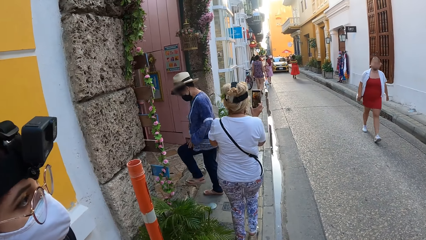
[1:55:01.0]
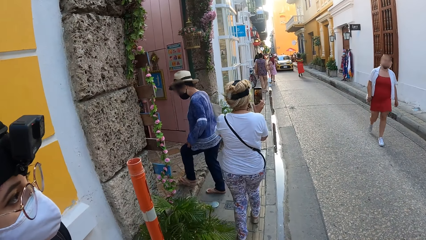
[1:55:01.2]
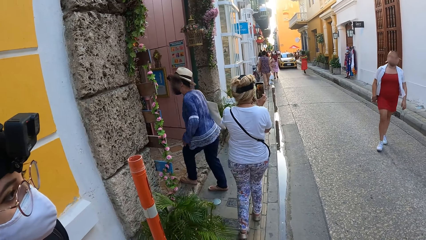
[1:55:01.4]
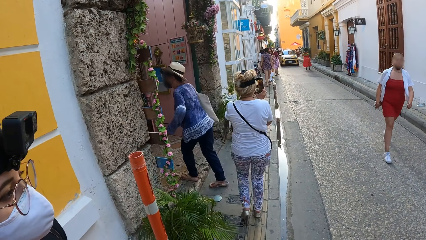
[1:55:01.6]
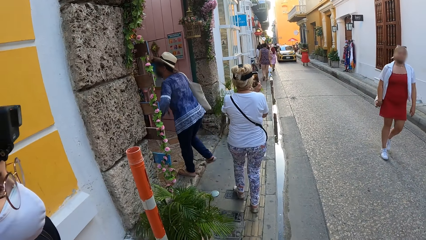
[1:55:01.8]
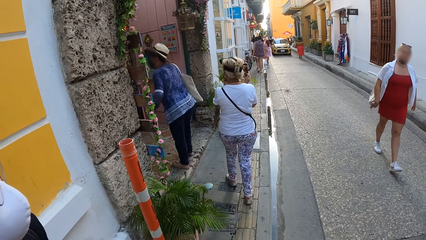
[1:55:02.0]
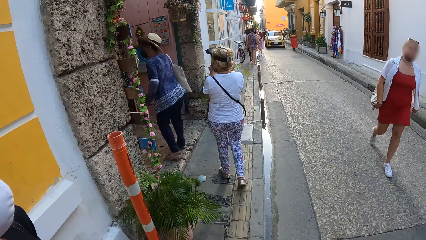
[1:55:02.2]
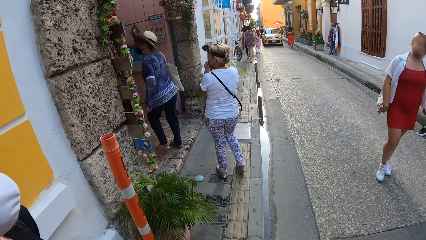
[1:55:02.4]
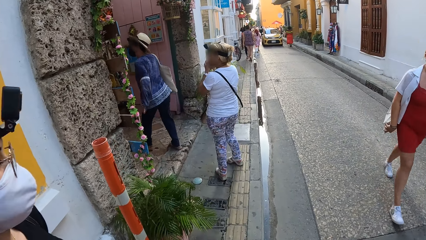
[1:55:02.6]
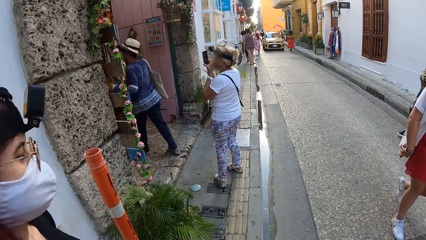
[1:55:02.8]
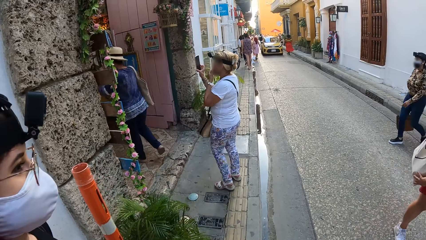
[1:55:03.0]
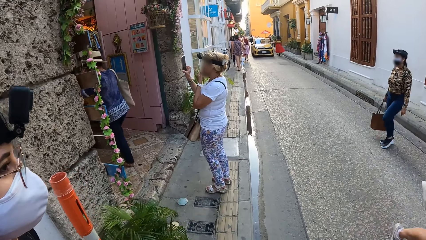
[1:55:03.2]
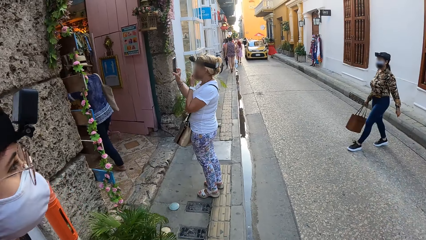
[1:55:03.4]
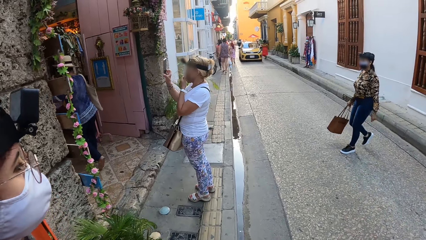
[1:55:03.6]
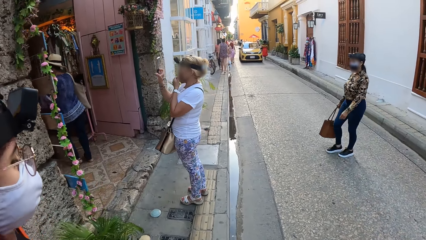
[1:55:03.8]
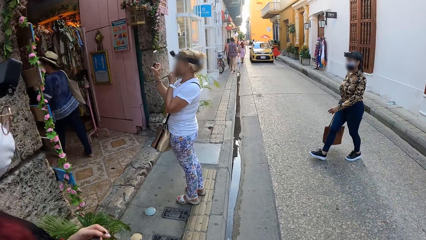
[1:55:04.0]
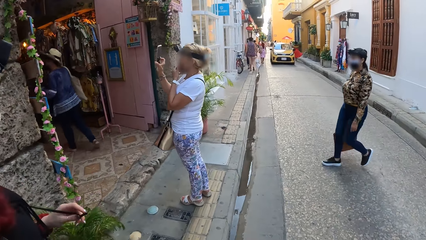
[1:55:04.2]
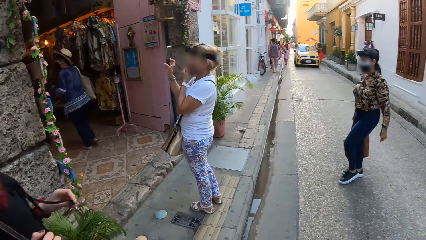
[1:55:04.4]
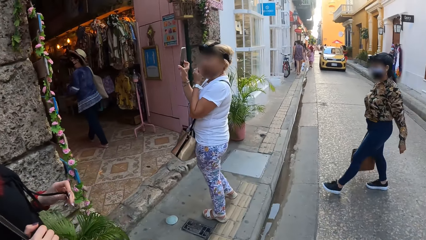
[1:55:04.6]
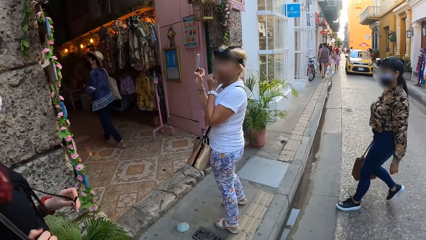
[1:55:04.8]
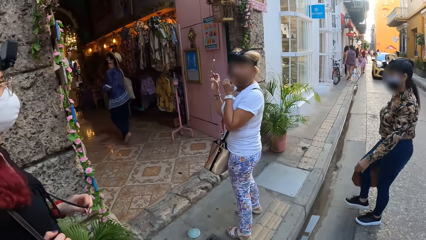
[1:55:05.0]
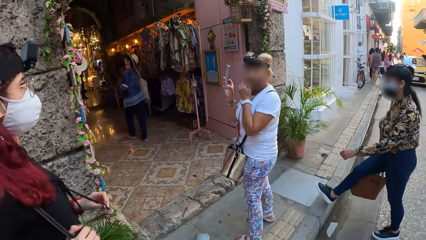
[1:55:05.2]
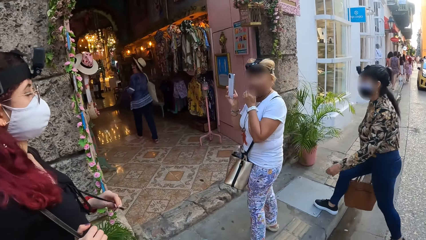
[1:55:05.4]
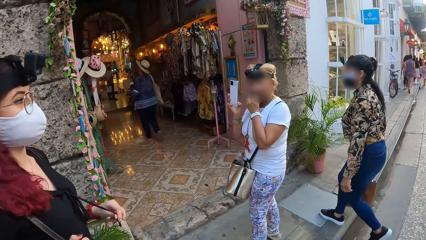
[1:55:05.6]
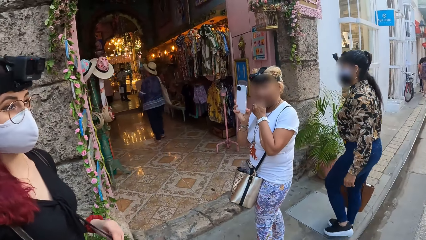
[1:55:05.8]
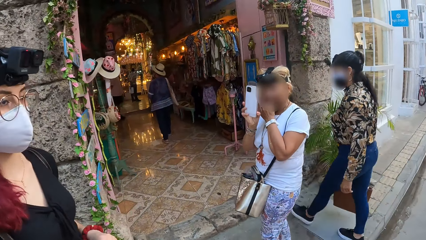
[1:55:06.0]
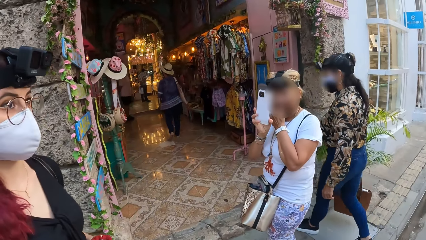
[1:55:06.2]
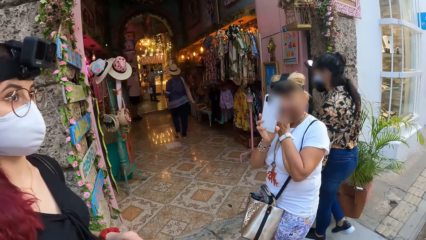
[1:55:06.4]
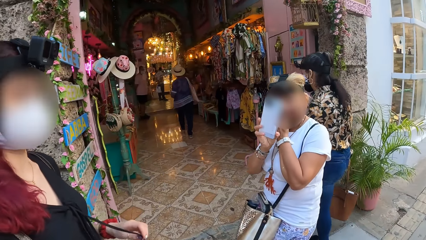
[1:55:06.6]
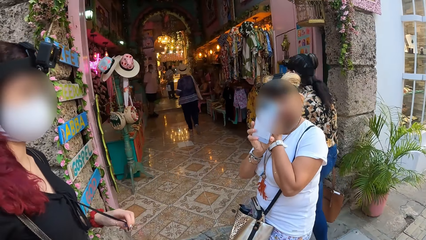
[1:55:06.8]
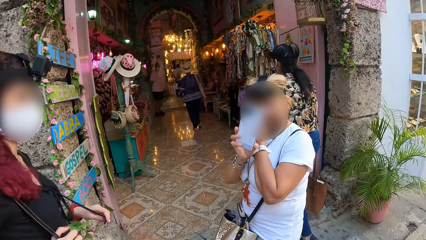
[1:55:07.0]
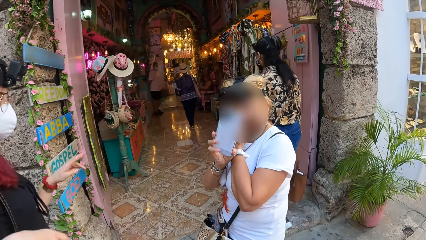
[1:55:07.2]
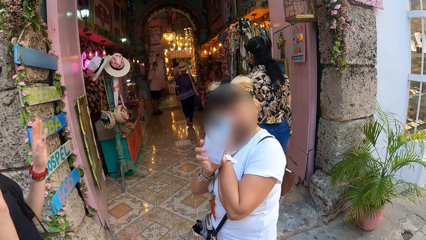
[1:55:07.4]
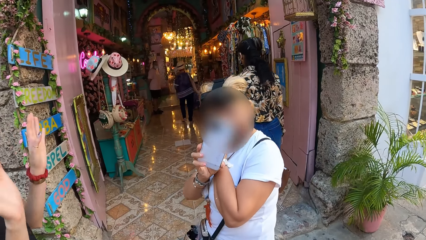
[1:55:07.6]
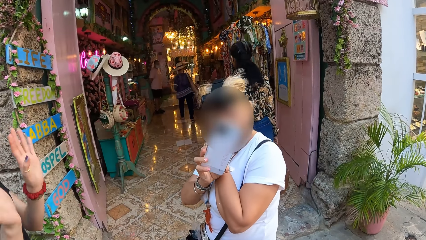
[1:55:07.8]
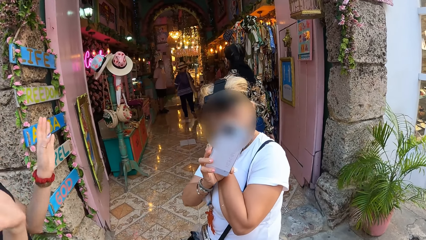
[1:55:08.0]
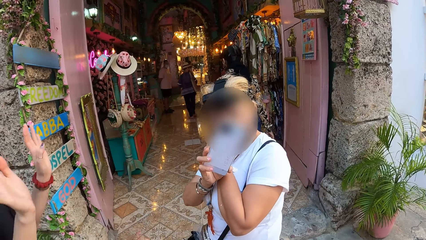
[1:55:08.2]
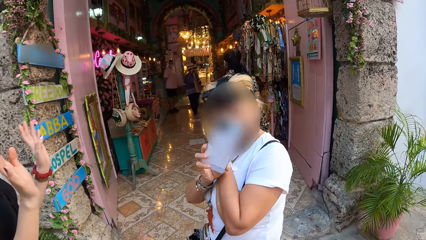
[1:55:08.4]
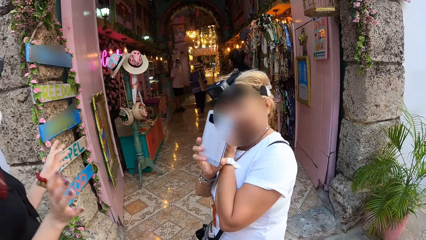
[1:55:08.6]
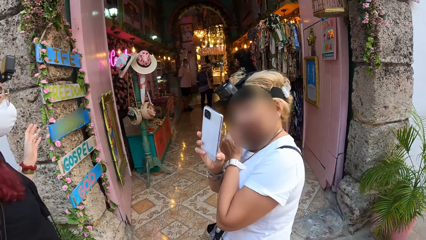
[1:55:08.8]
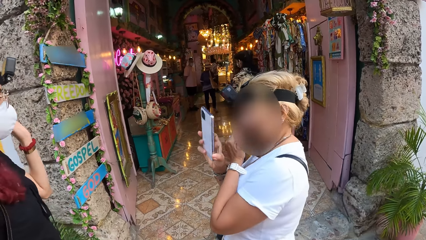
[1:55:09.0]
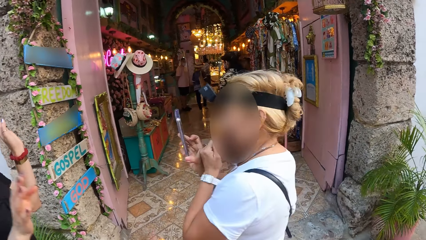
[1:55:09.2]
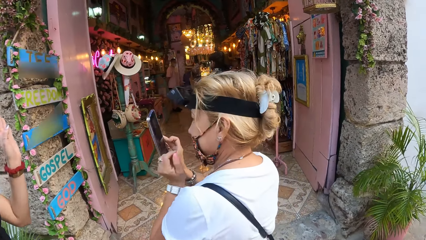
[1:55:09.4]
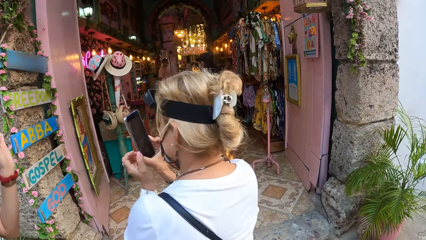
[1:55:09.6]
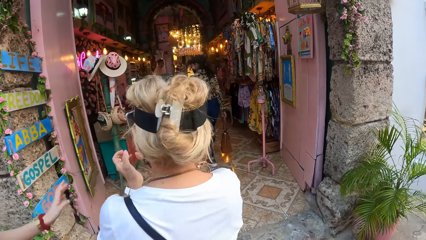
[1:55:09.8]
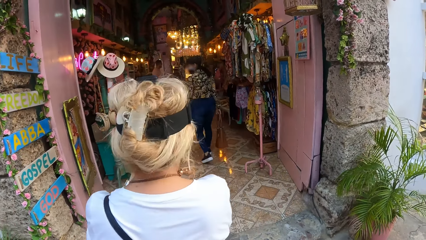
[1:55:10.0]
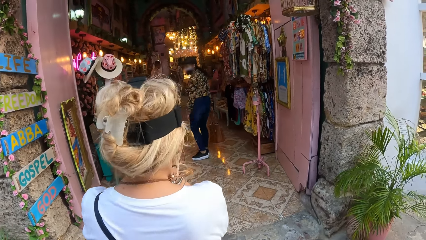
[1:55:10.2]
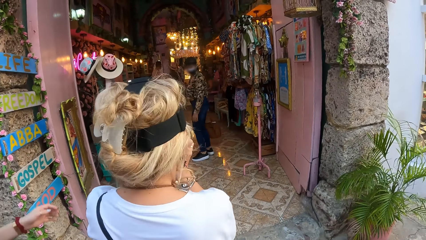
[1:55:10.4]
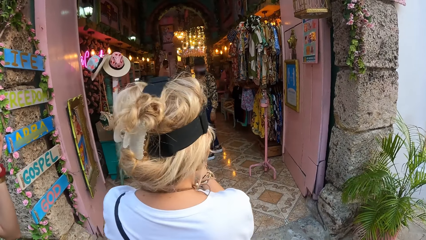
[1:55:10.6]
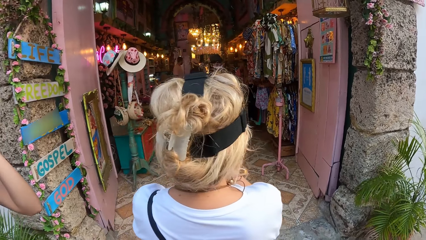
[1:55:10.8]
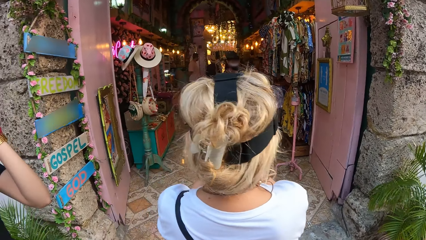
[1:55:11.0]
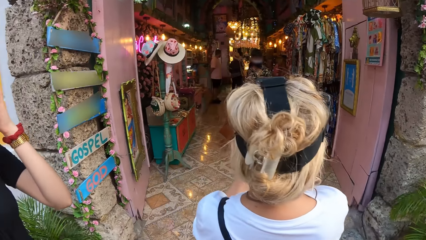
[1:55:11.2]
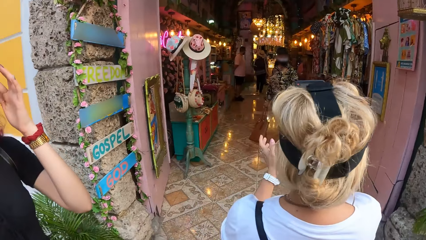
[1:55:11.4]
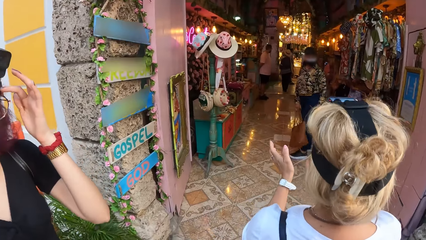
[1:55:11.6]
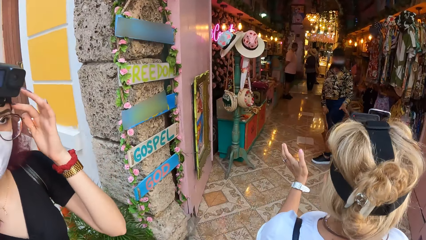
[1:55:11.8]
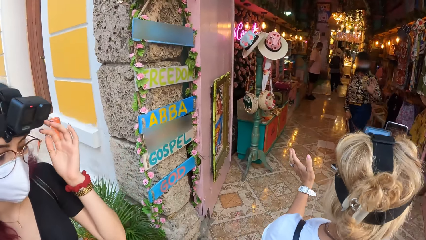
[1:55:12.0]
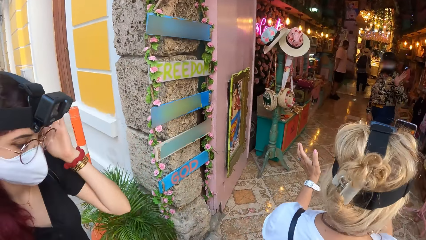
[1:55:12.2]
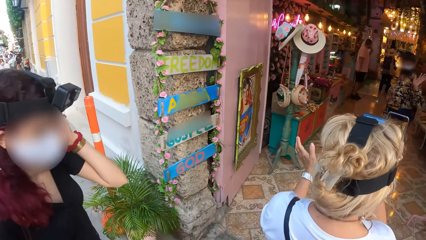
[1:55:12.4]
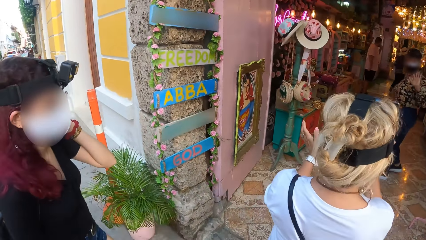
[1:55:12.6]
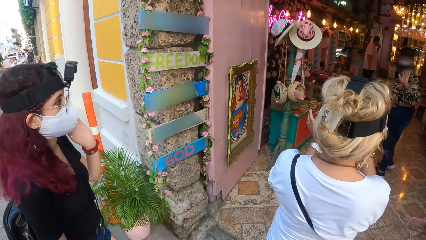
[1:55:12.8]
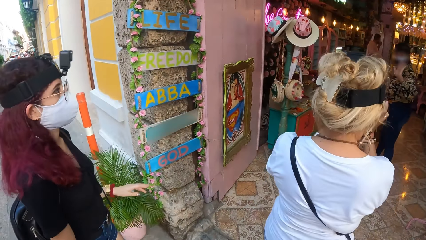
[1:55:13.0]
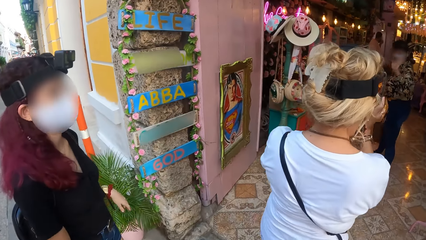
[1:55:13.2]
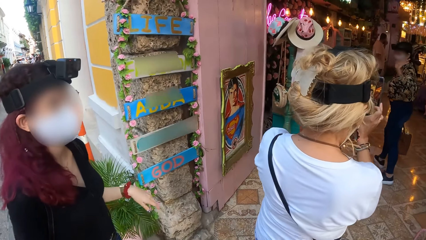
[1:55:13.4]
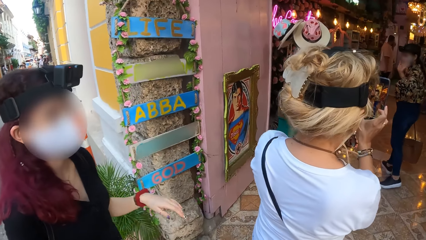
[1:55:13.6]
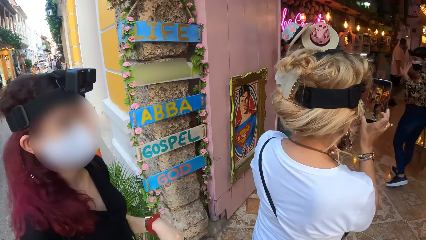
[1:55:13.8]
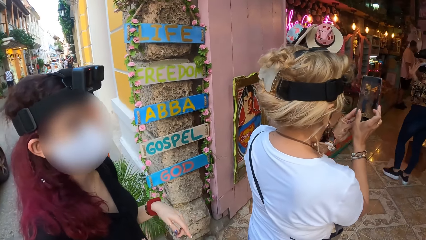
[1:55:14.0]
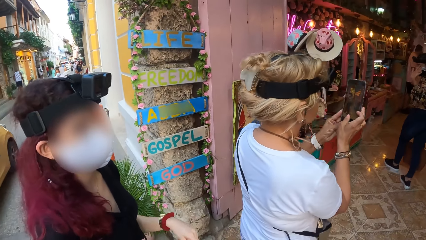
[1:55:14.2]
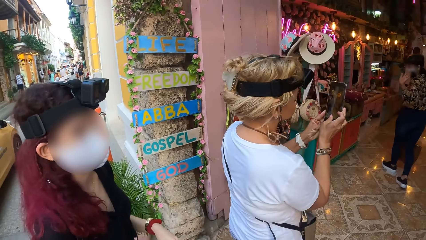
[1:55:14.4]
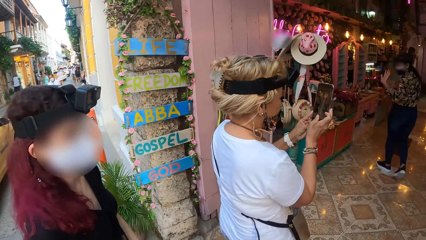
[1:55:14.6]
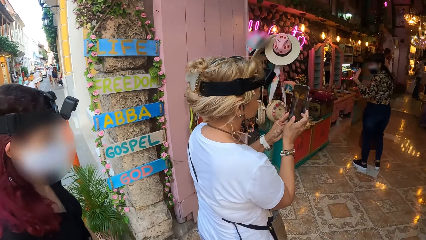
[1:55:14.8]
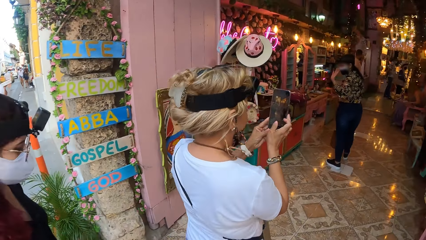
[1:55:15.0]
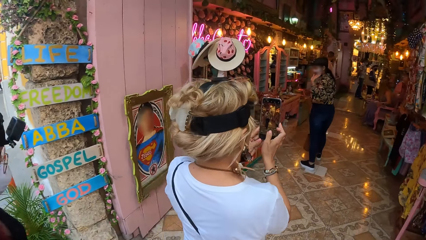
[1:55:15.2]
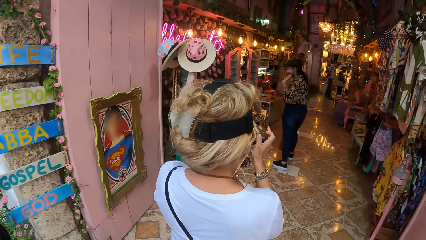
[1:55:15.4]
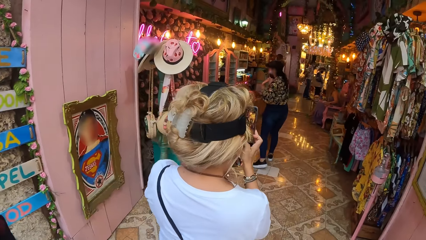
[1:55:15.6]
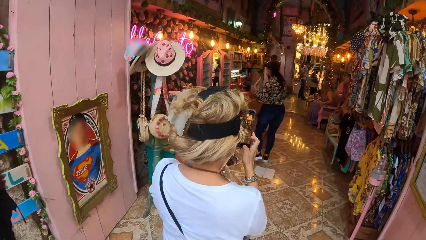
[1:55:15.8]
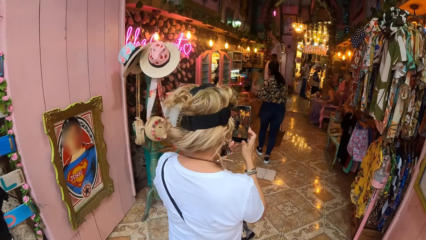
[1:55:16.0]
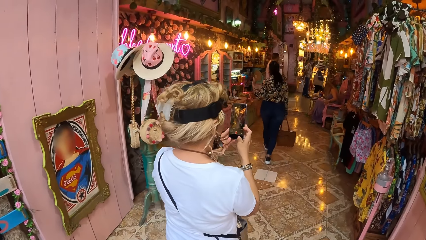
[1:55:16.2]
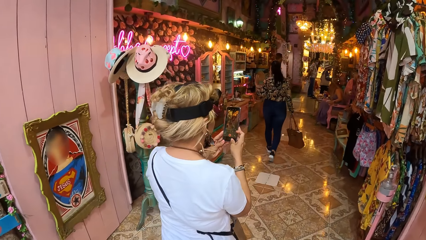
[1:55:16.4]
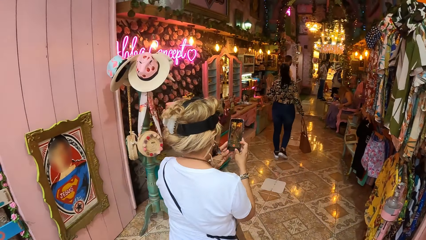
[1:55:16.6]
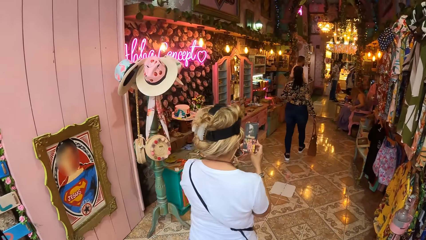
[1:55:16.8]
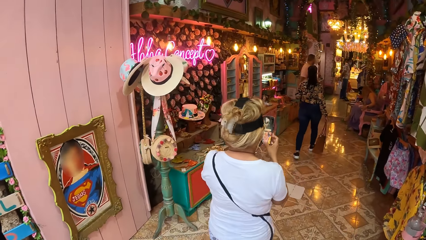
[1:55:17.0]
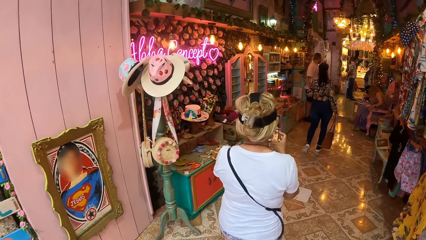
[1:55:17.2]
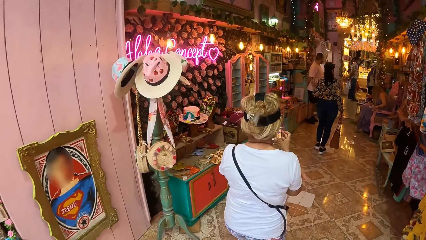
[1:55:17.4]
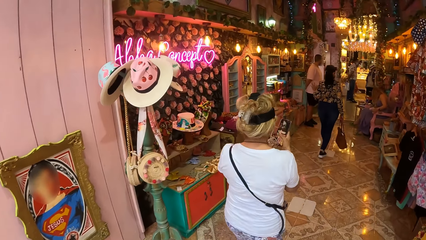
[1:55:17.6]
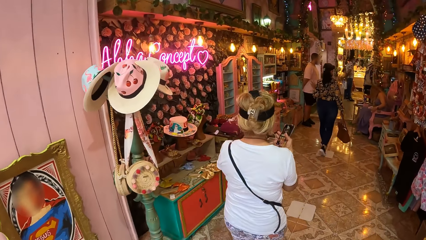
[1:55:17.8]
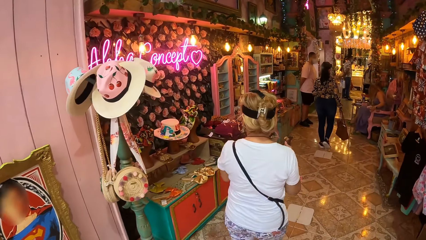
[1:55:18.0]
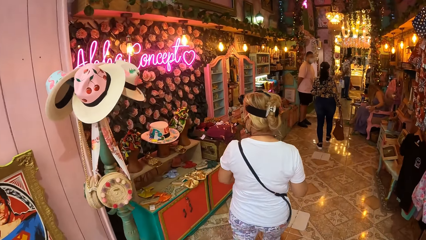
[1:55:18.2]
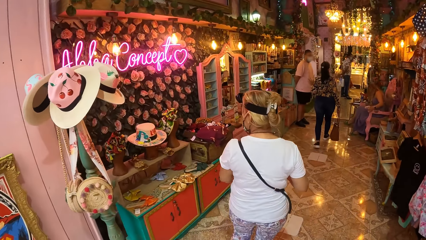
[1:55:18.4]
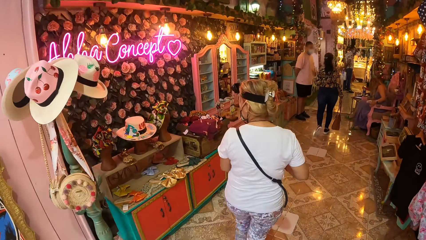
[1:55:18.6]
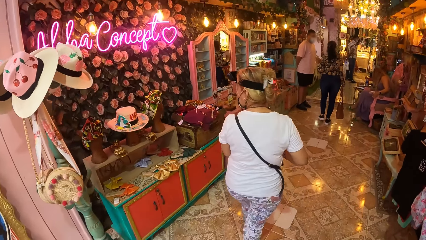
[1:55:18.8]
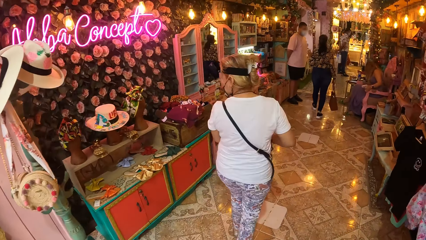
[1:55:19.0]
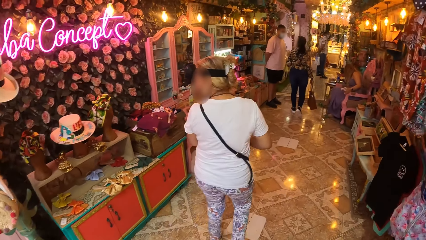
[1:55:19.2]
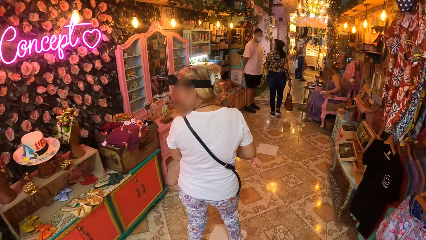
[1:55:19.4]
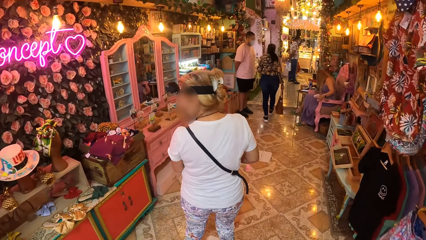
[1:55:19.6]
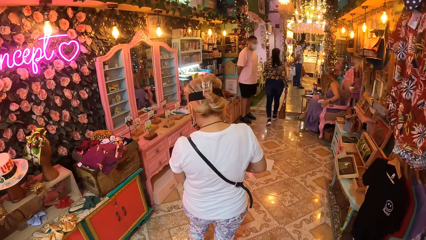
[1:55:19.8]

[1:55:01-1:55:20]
A woman enters a mall. Another woman gesticulates with both hands. A woman takes a video with a phone. The second woman puts her left hand on her head. Another woman enters the mall. The camera wearer walks inside the mall. They walk around the mall. They enter the mall.
